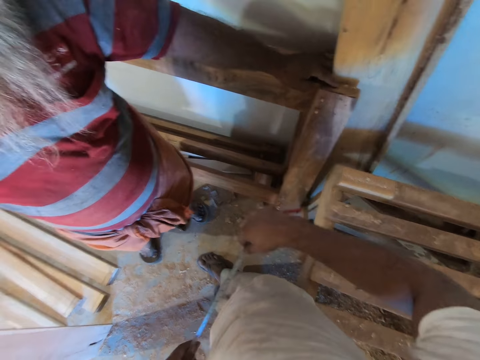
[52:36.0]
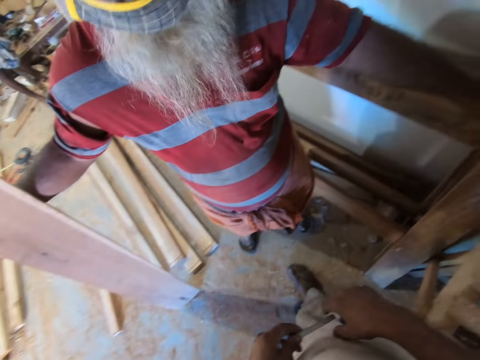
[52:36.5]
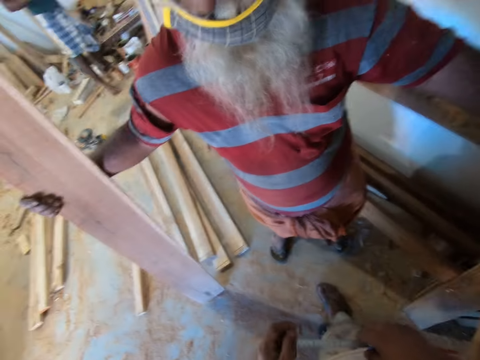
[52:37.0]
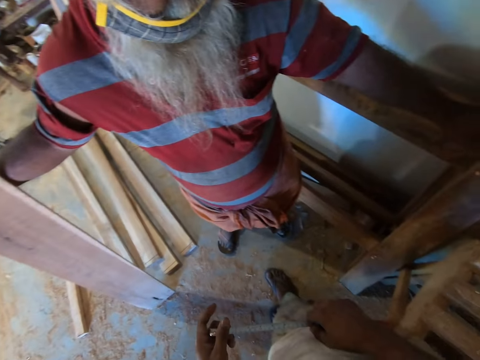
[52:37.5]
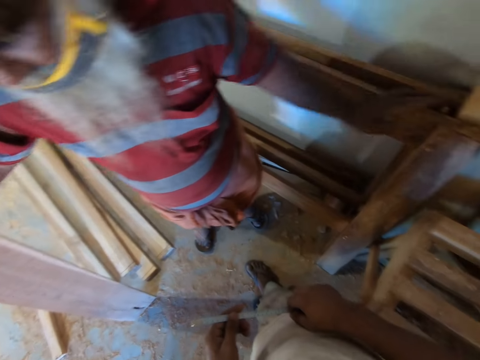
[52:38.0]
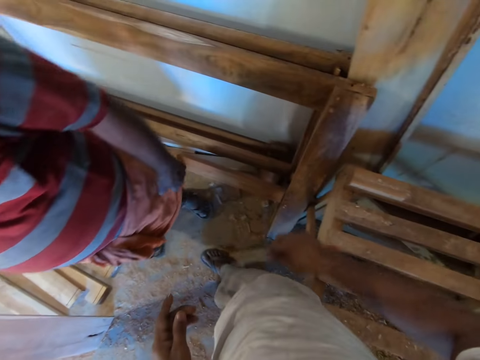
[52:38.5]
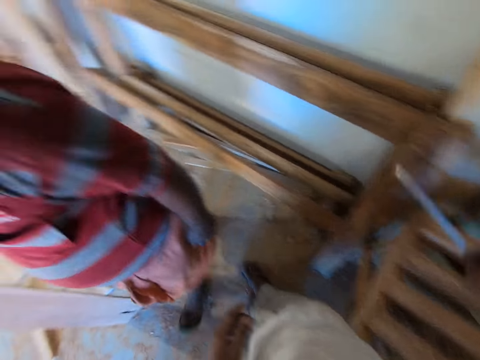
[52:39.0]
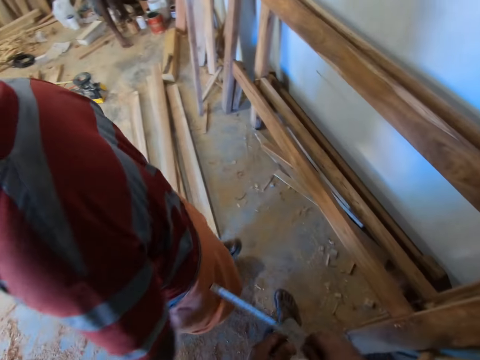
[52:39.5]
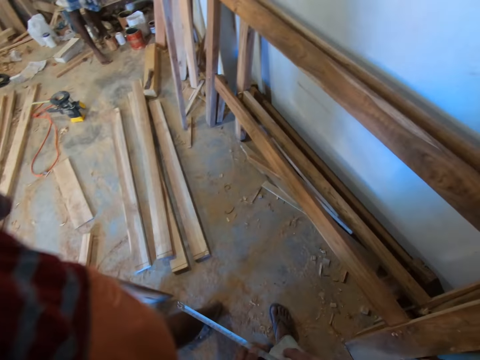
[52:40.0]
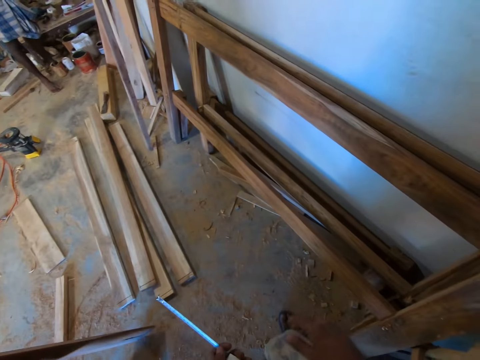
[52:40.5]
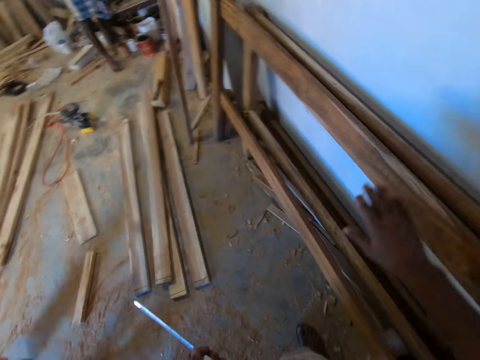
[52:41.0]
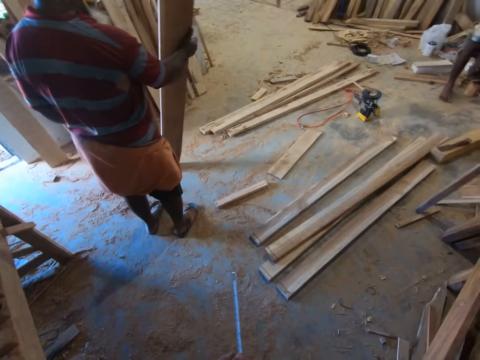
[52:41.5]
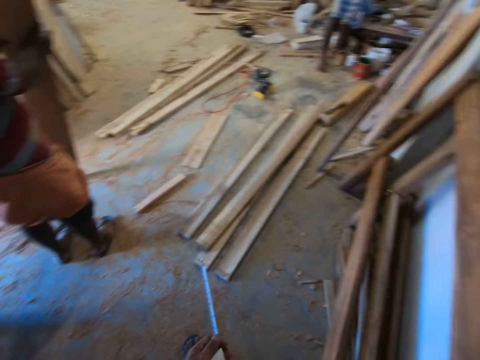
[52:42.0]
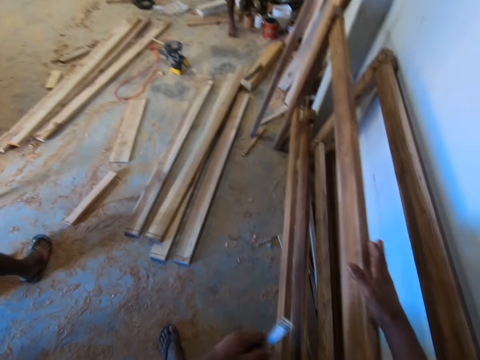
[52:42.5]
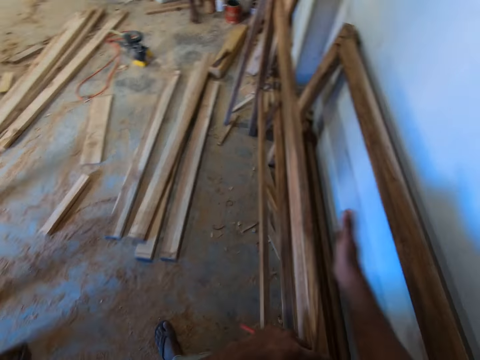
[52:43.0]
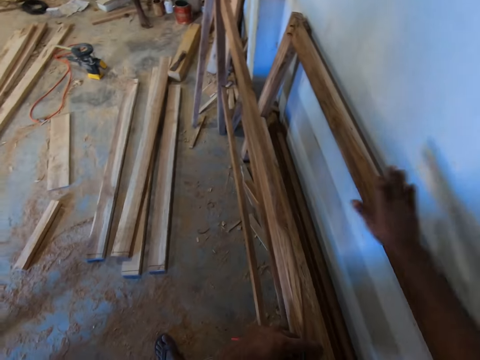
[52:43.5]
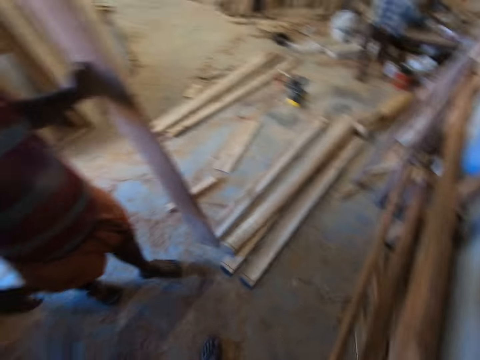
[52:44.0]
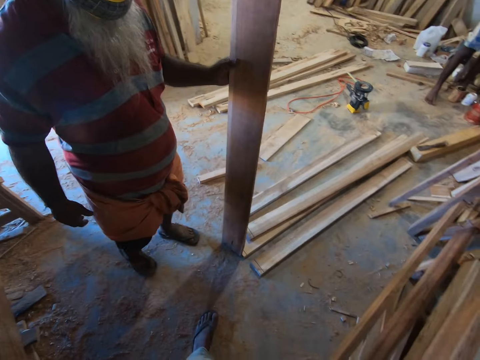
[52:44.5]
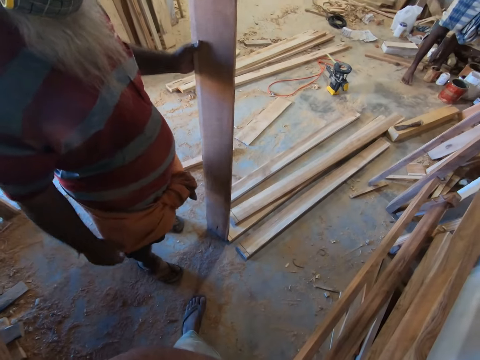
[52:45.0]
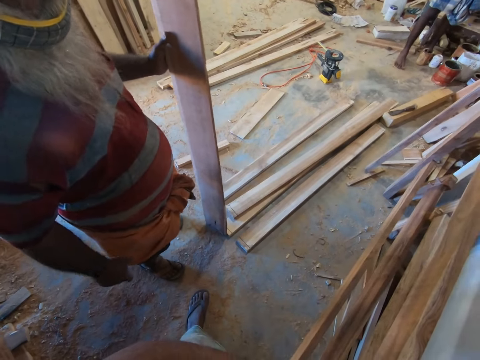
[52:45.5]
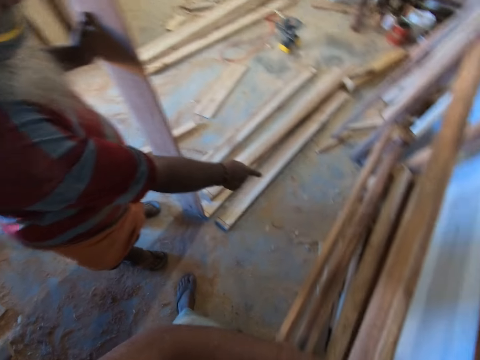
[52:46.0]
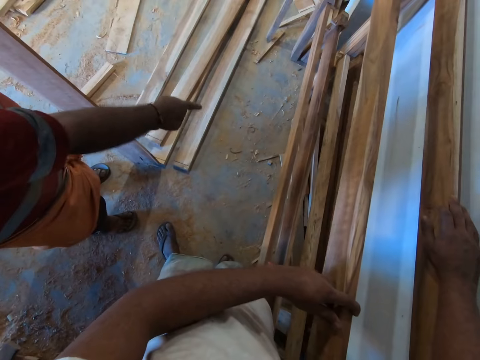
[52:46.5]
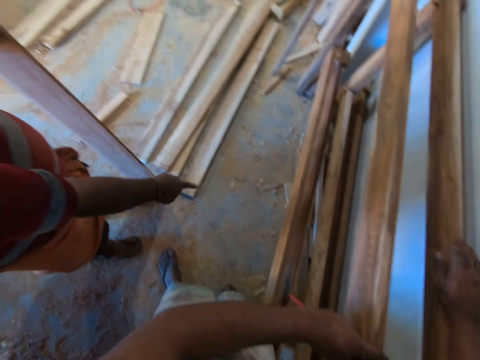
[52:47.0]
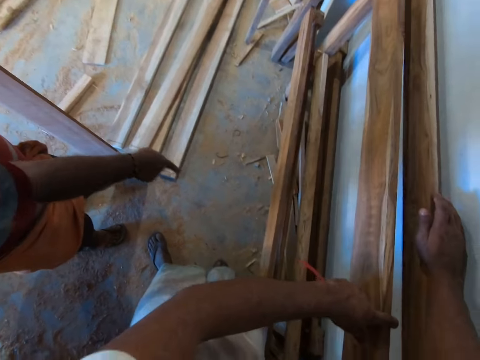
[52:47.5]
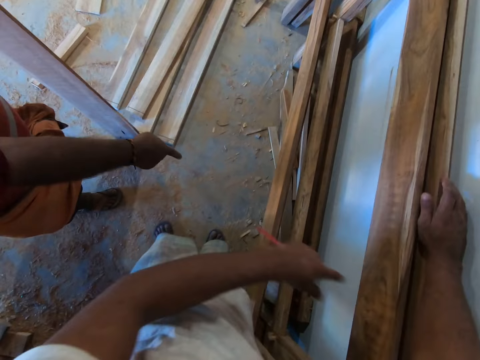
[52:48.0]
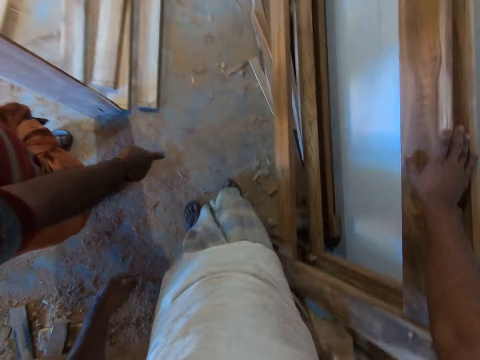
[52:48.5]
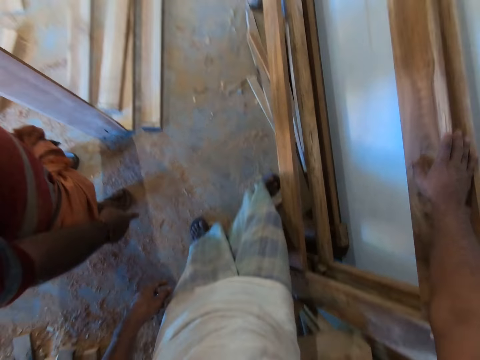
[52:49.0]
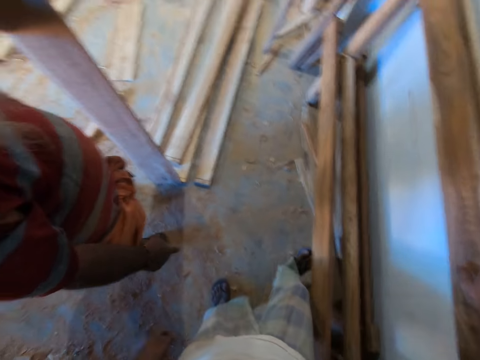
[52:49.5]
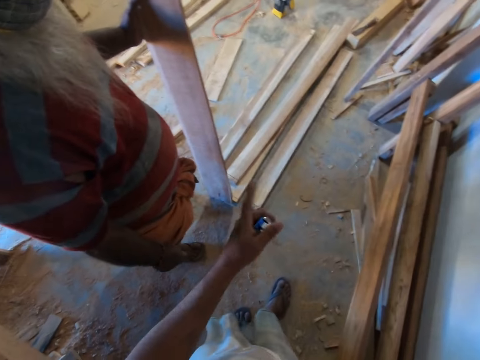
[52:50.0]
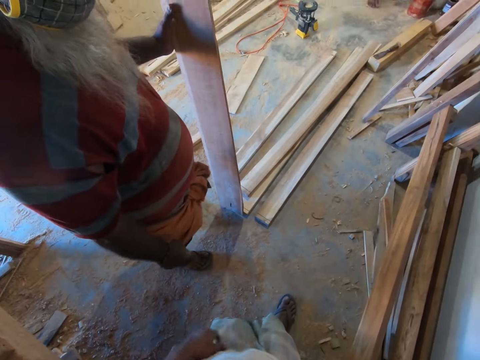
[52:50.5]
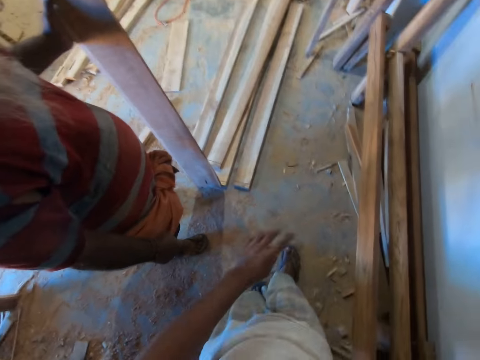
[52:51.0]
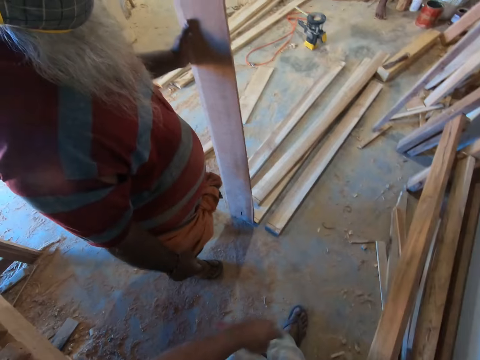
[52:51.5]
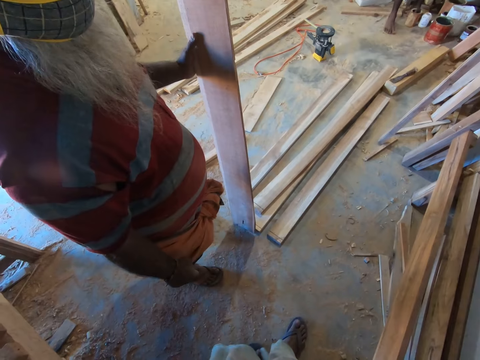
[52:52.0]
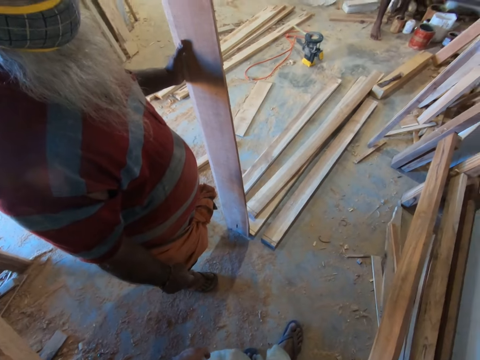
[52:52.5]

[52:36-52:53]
The man and the camera wearer dialogue. The camera wearer moves the wooden frames on the wall with both hands. He interacts with the man. He holds the wood. The man holds the wood, points at the base of the wooden frames with his right hand, and carries the wood. The camera wearer slants the wooden frame in his left hand on the wall. The man and the camera wearer dialogue. The camera wearer adjusts his right hand on the wooden frames by the wall.

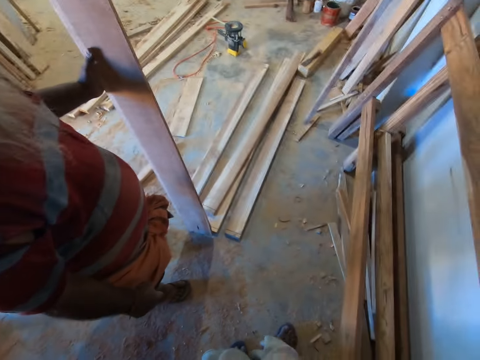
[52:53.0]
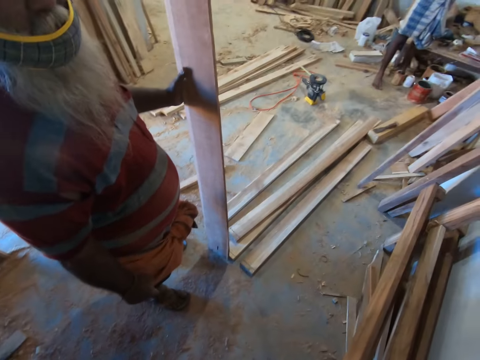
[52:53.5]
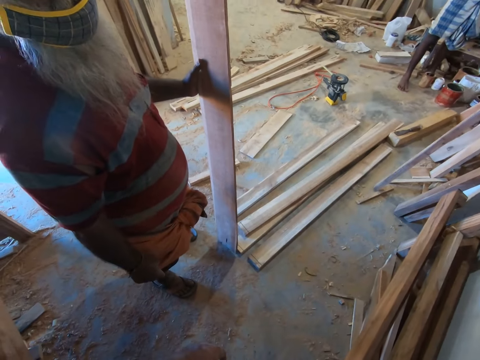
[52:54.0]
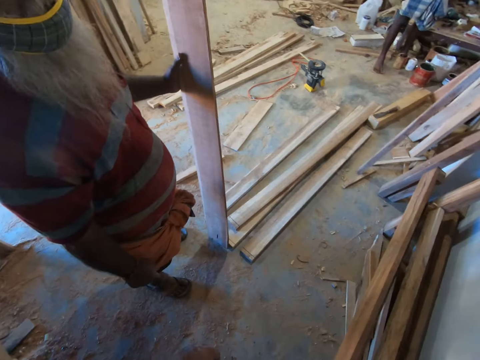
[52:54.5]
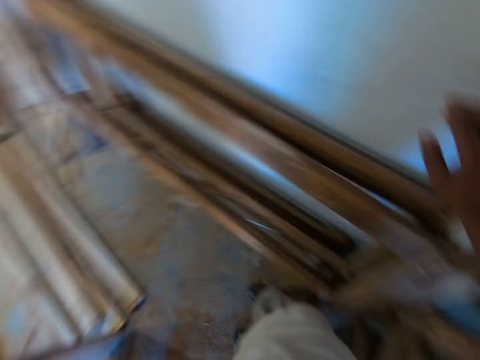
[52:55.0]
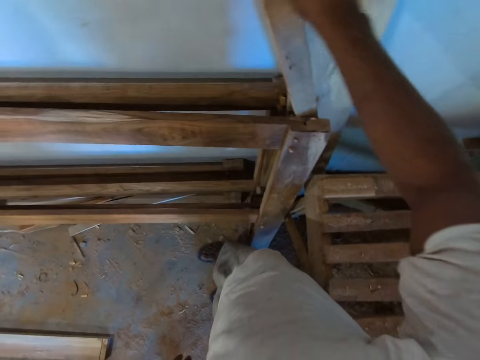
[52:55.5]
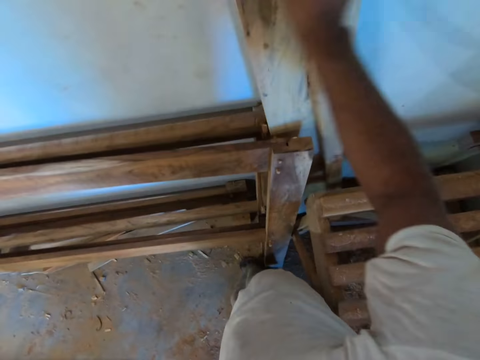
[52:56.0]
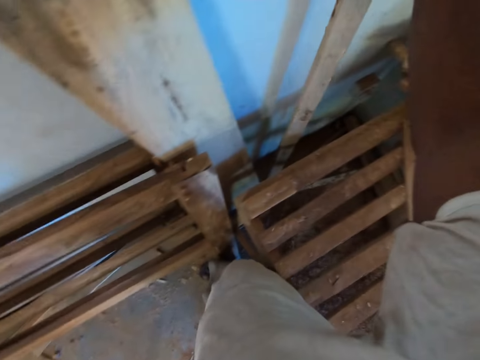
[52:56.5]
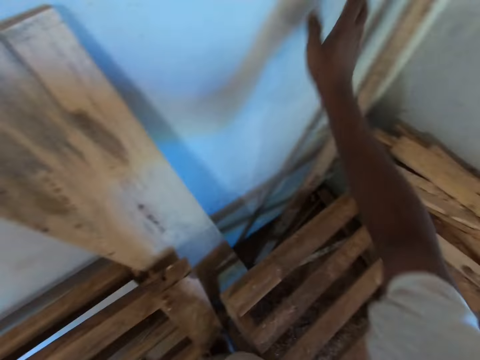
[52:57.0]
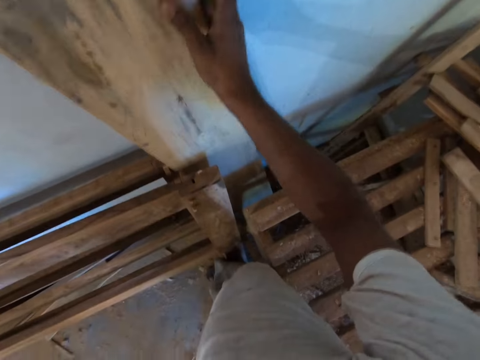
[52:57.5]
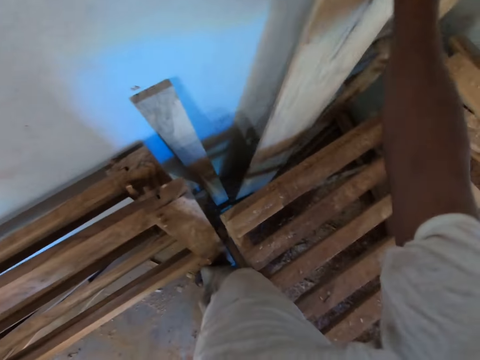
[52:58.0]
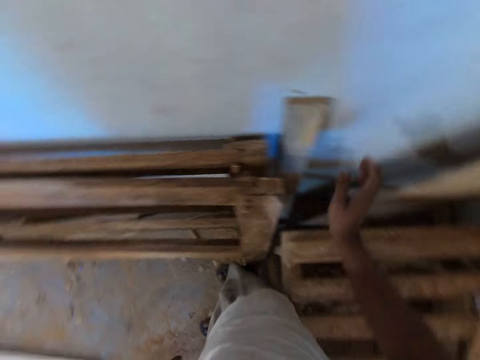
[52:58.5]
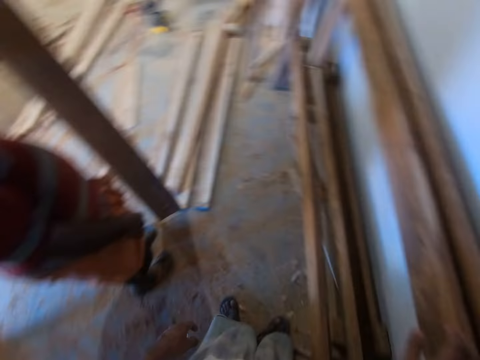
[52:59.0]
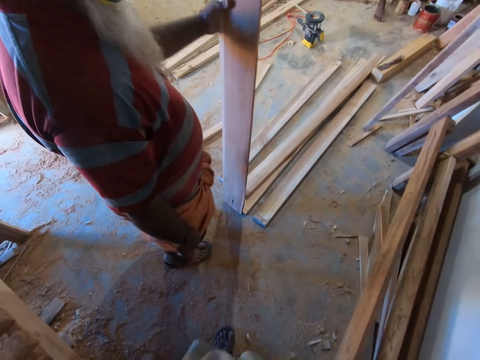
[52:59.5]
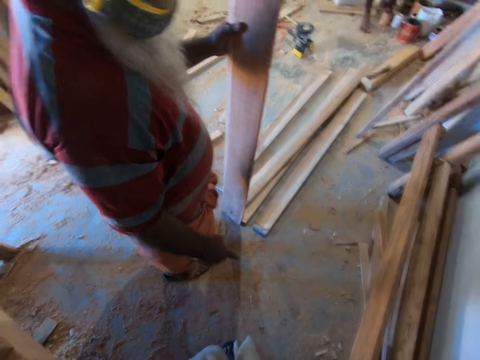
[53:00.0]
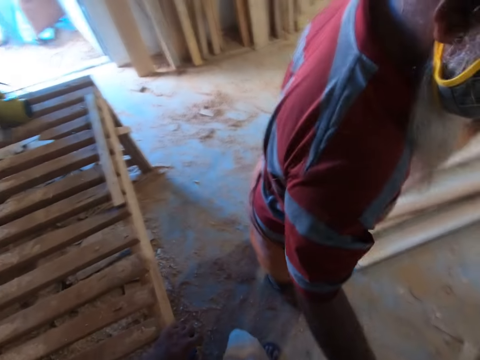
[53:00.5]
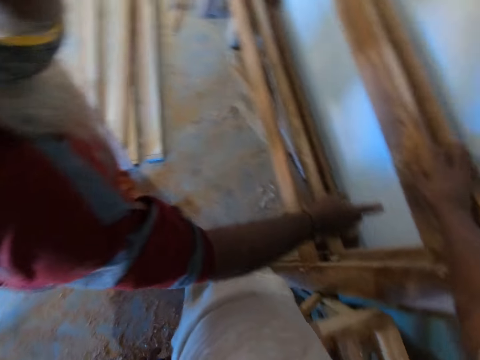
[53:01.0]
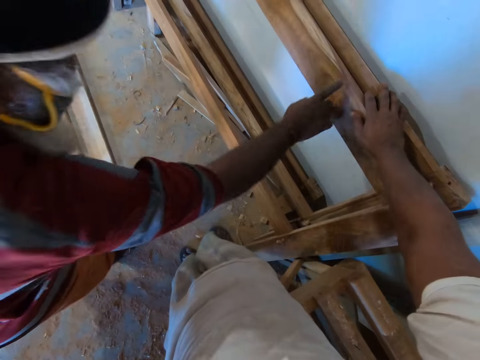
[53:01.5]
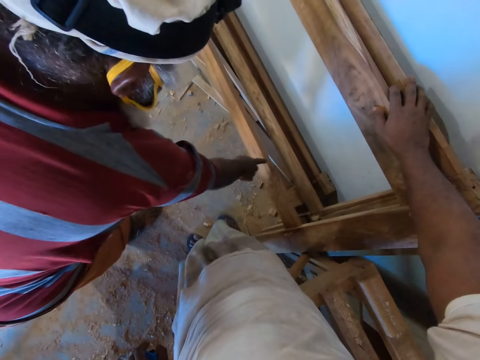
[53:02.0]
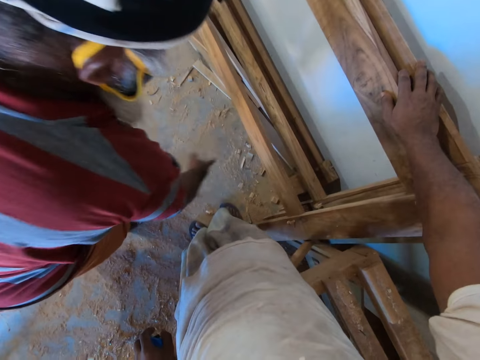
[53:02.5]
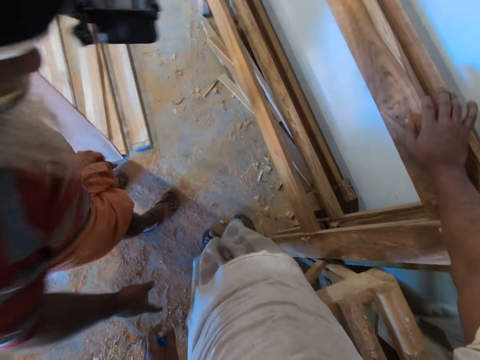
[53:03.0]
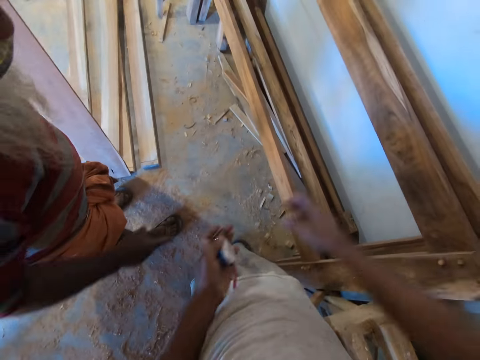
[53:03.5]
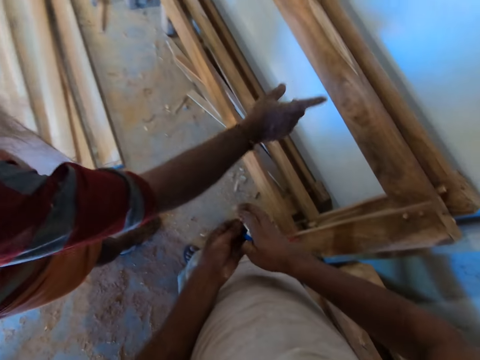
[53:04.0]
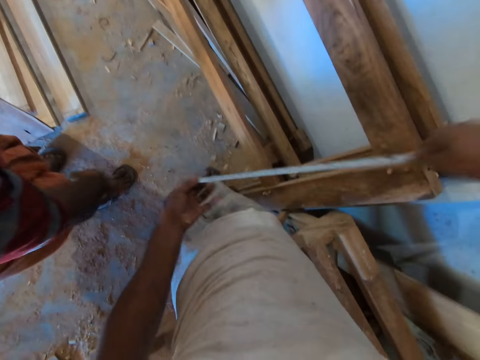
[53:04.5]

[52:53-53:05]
The camera wearer slides some woods on the wall to the floor with his right hand. He rearranges the woods. He interacts with the man. He pulls the measuring tape with both hands.
